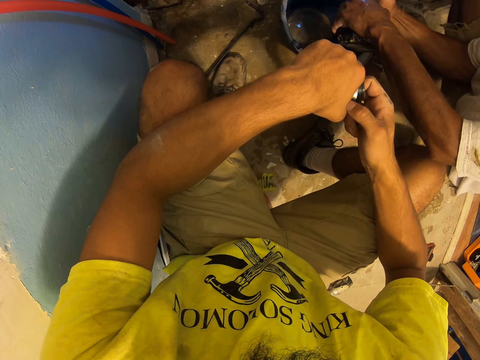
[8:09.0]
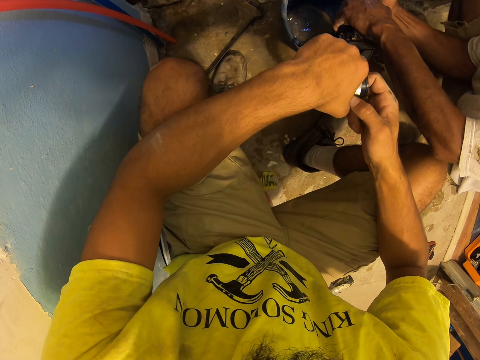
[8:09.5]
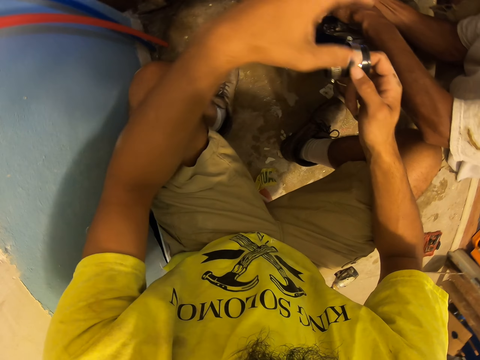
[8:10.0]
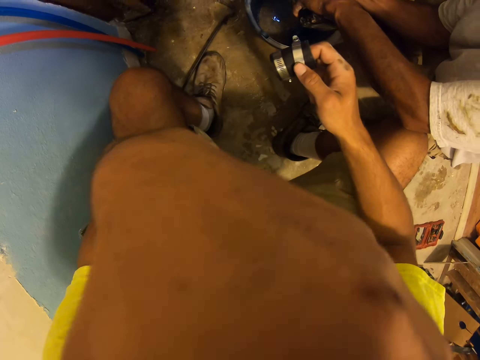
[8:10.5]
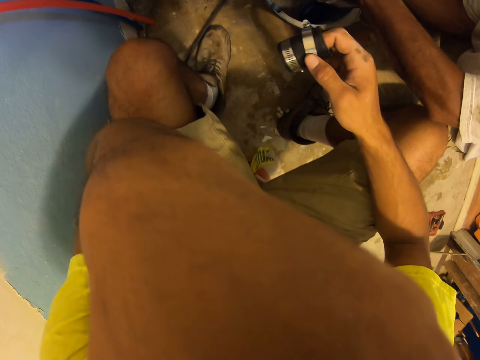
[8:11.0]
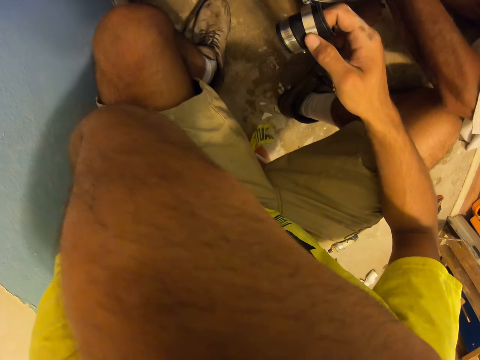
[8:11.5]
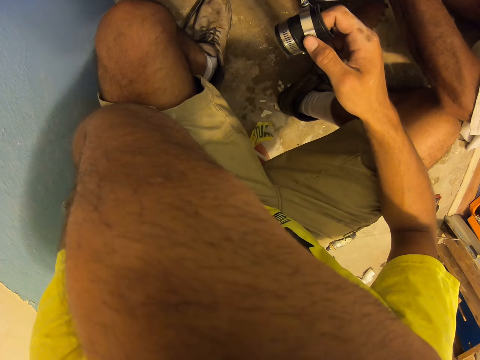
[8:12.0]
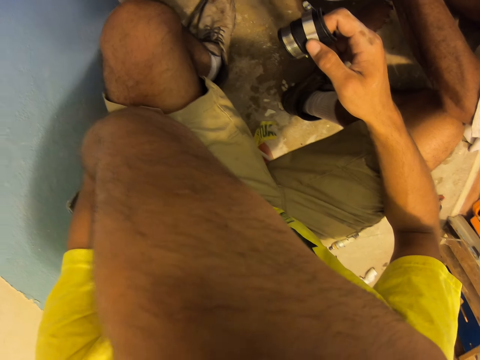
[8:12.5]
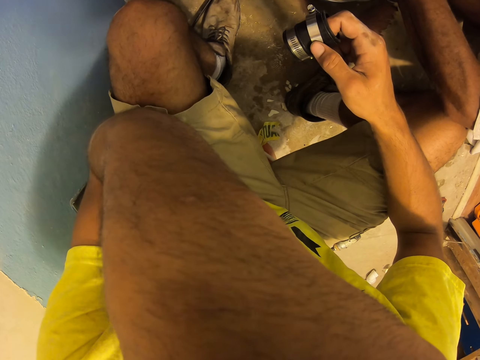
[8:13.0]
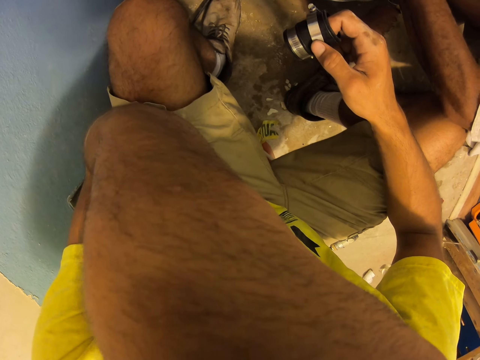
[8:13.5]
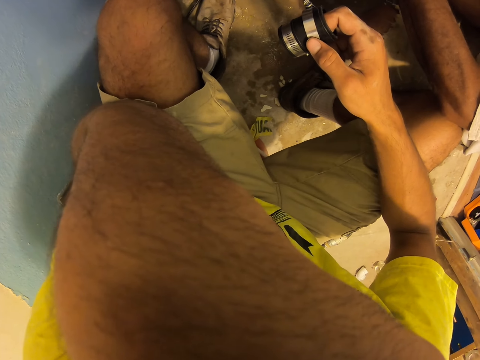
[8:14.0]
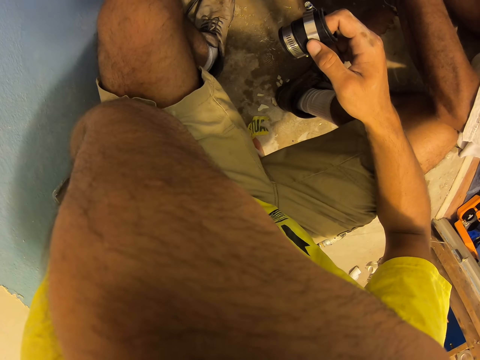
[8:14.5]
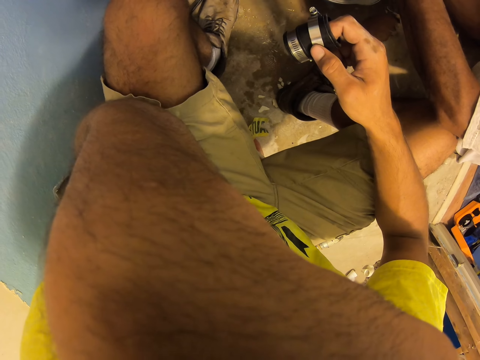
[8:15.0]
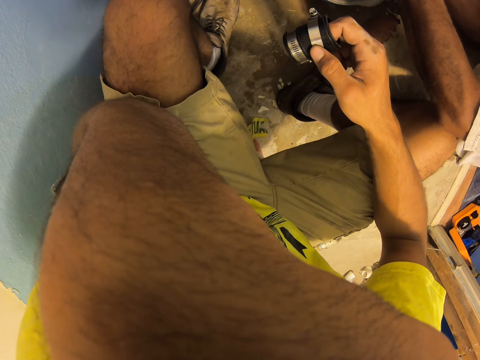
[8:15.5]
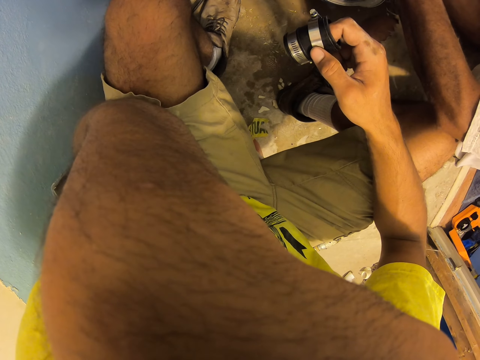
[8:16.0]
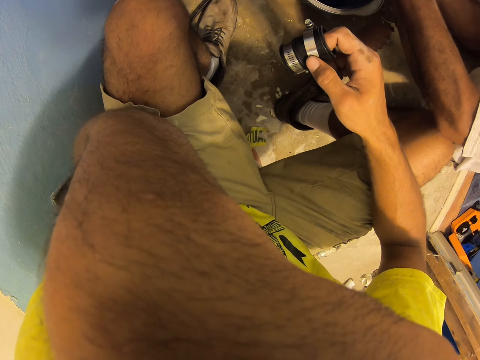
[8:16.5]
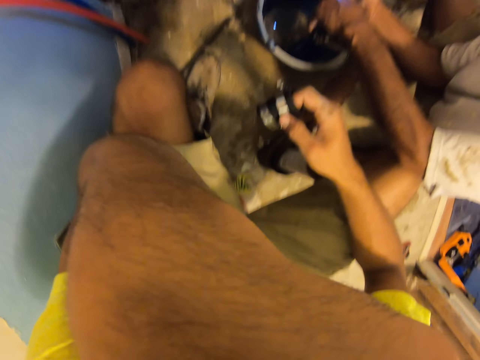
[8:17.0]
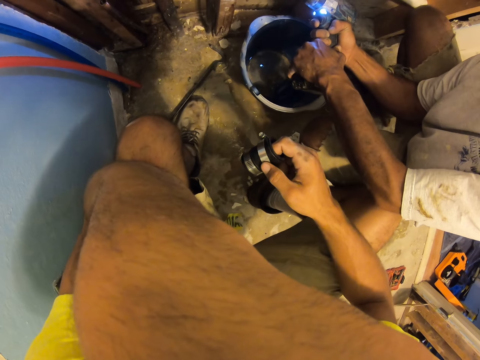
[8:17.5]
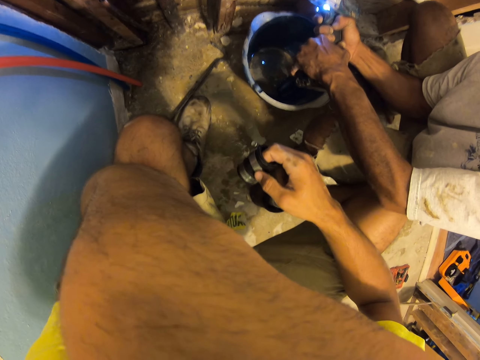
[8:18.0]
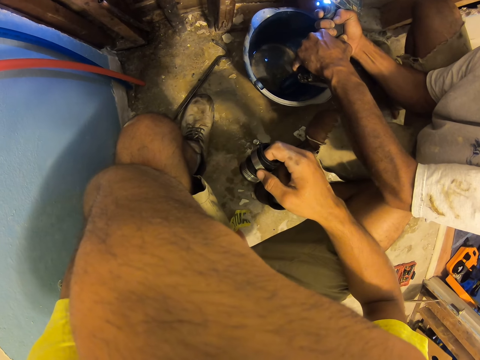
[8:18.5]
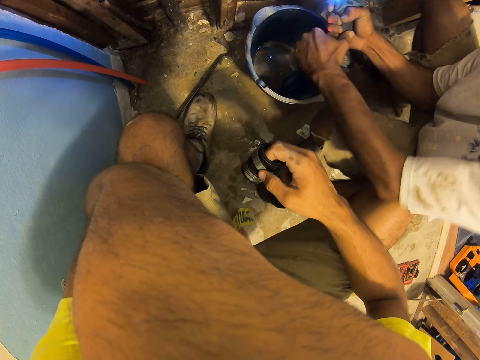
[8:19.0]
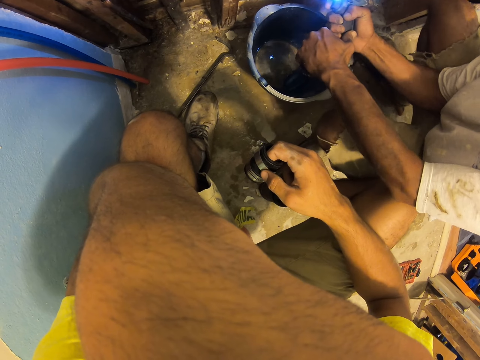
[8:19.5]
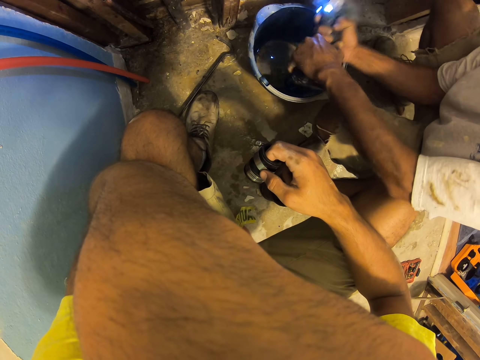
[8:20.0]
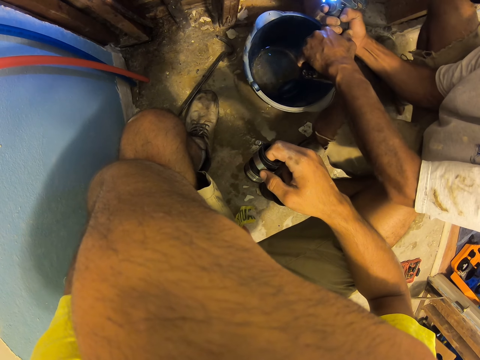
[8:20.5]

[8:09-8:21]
The camera wearer moves his hand. He touches his face. He looks around. He raises his hand.

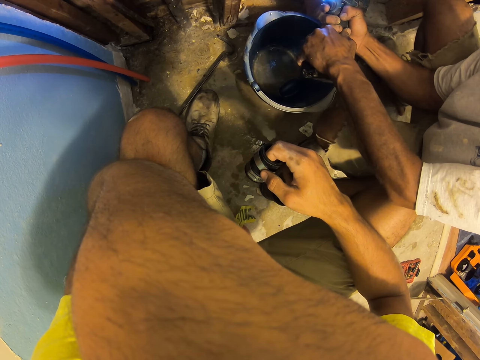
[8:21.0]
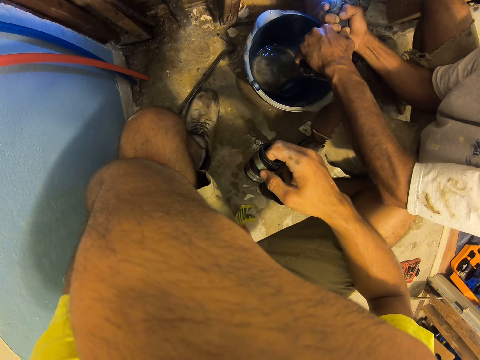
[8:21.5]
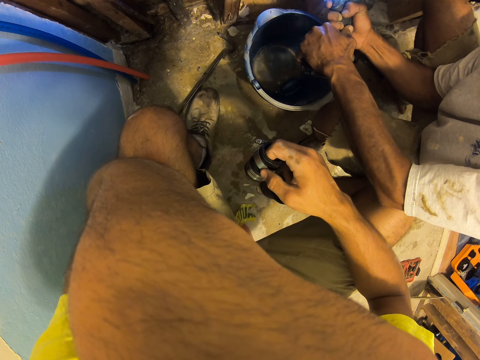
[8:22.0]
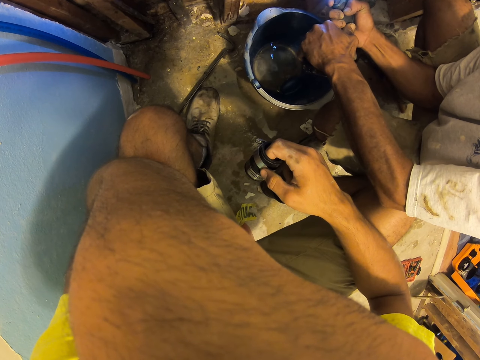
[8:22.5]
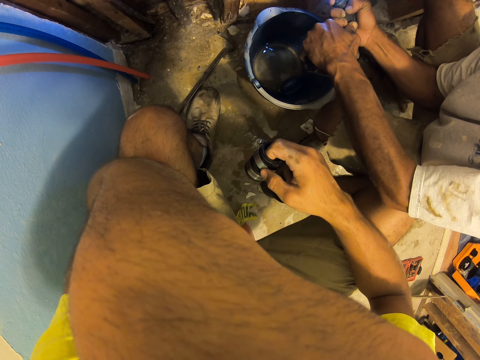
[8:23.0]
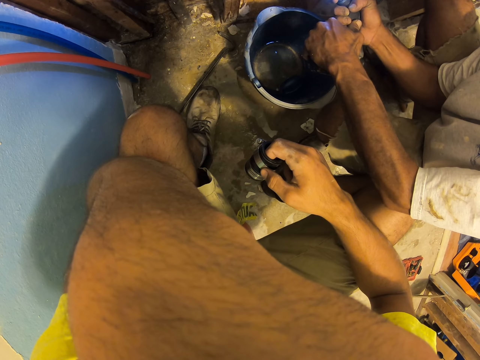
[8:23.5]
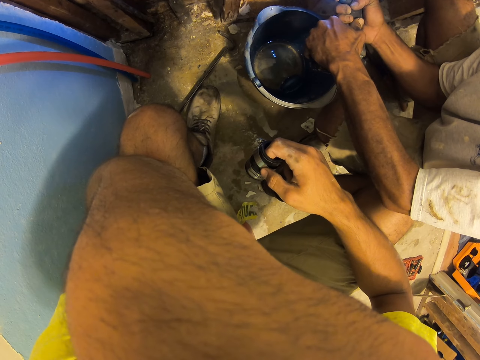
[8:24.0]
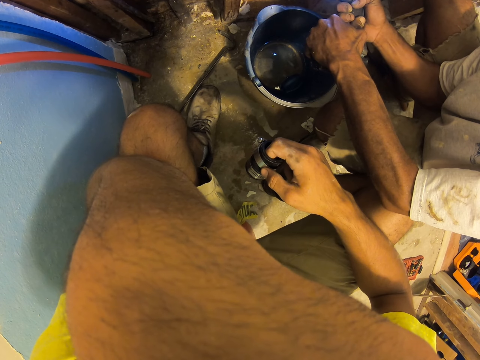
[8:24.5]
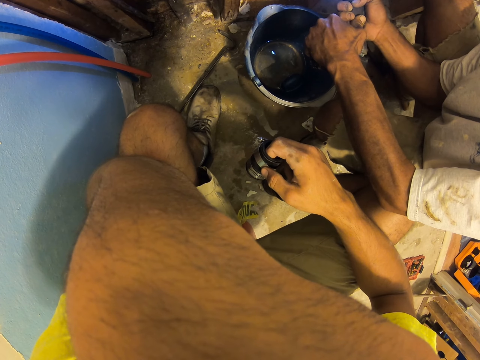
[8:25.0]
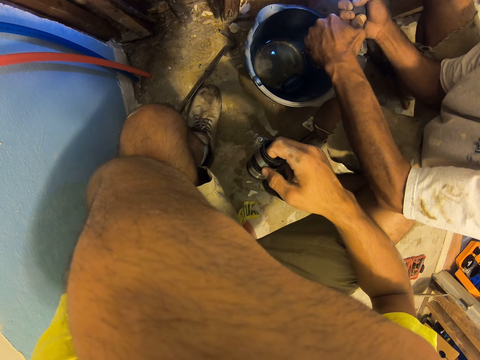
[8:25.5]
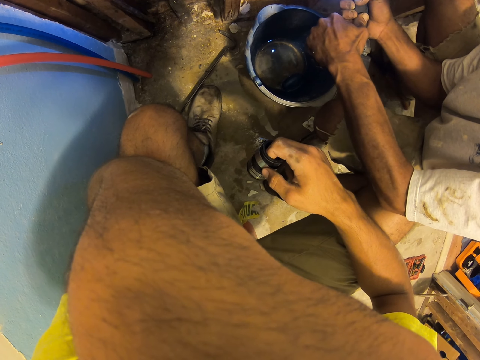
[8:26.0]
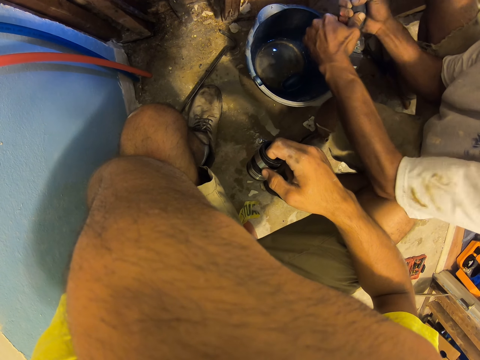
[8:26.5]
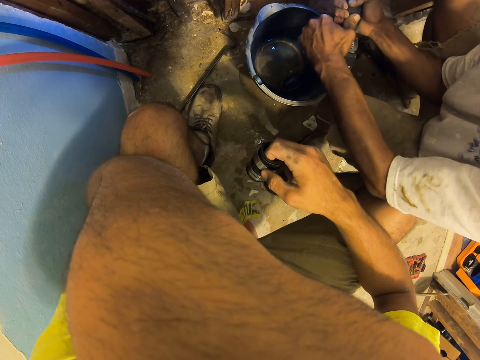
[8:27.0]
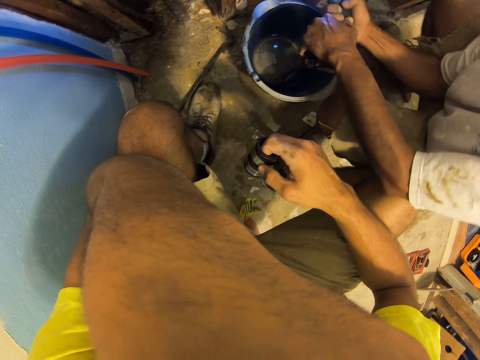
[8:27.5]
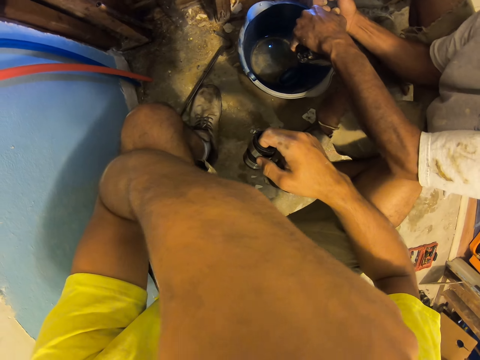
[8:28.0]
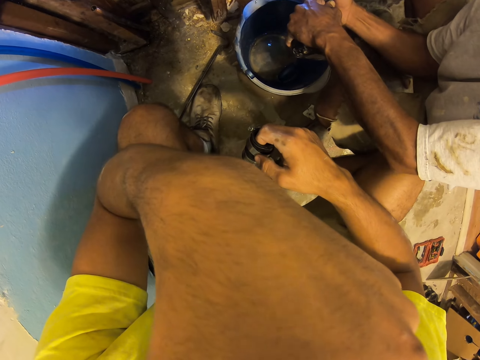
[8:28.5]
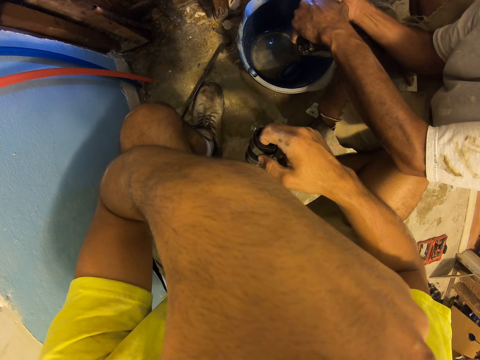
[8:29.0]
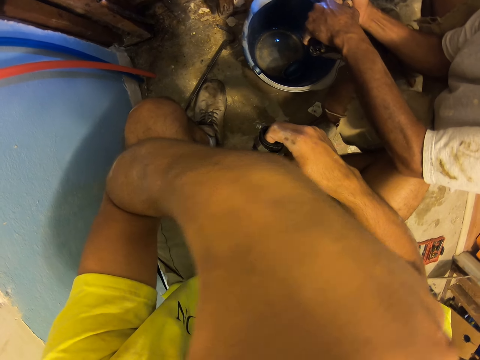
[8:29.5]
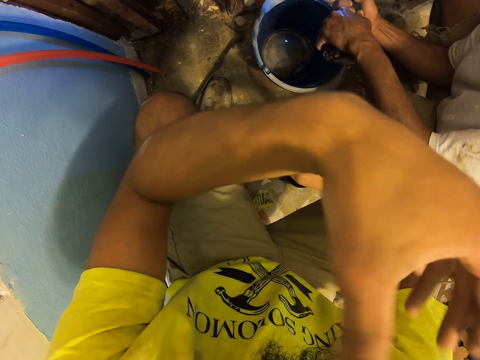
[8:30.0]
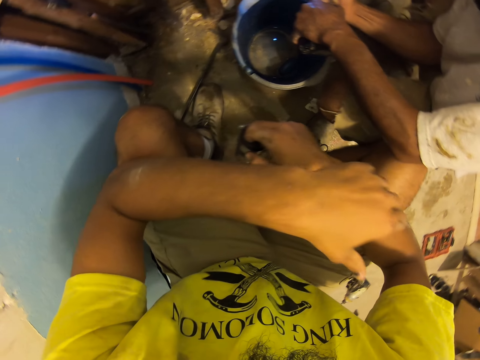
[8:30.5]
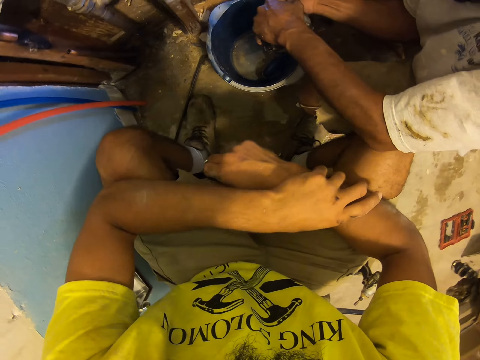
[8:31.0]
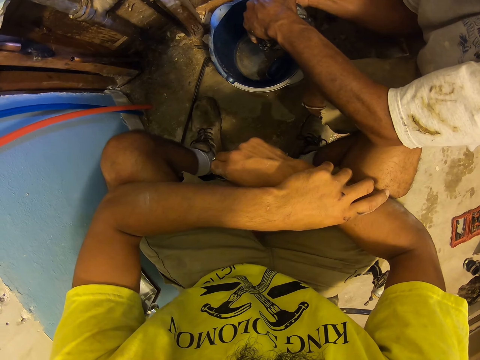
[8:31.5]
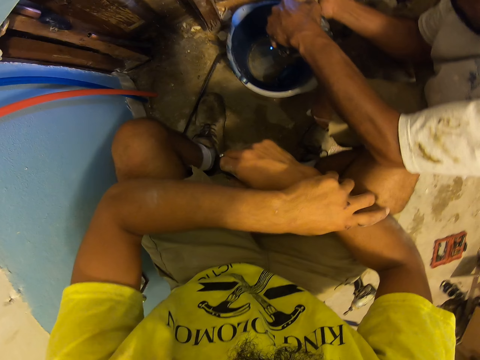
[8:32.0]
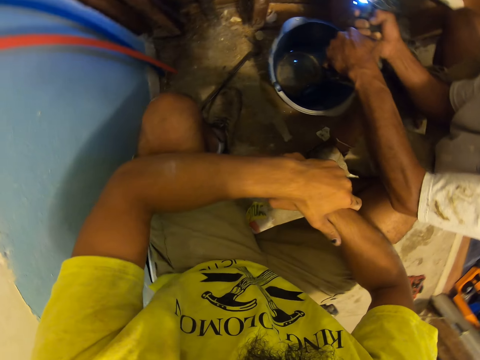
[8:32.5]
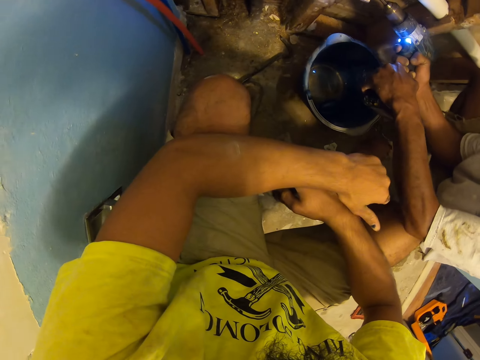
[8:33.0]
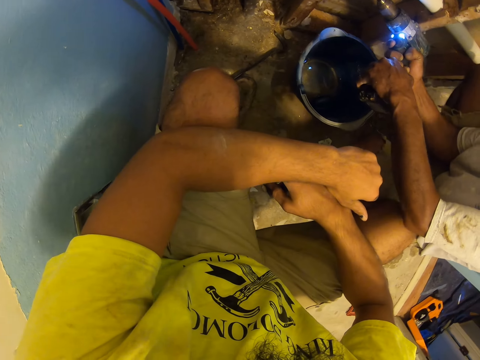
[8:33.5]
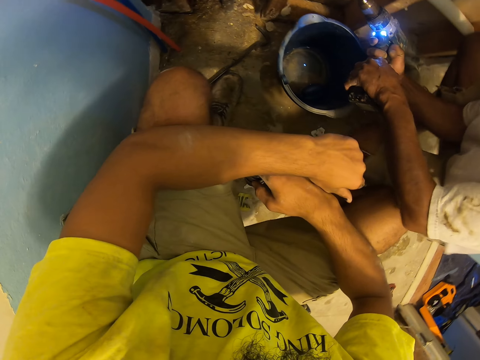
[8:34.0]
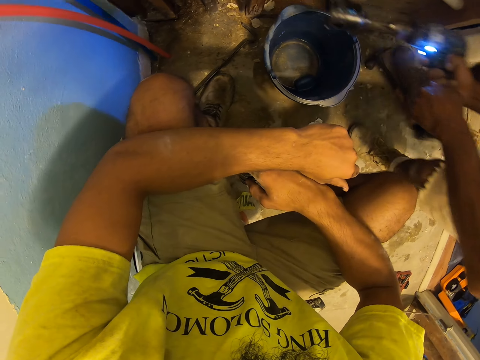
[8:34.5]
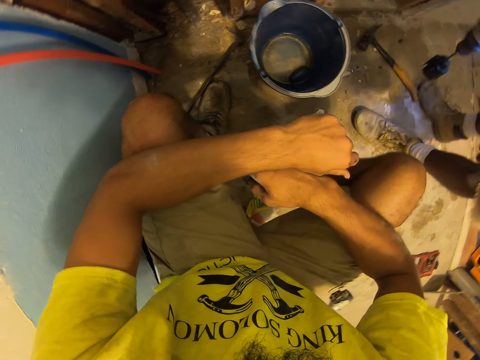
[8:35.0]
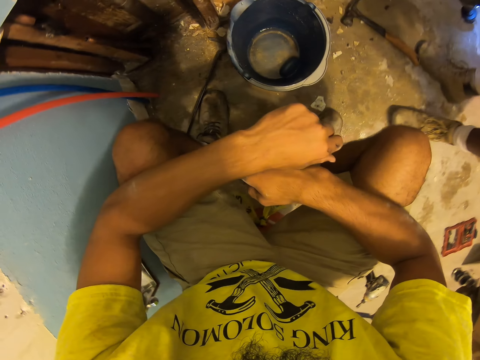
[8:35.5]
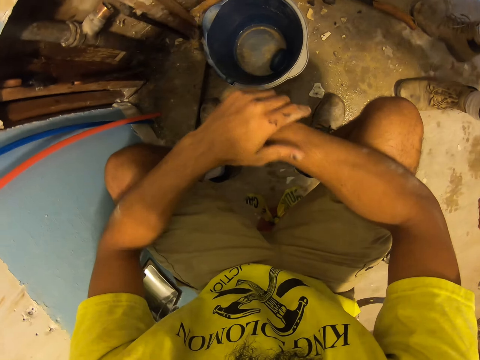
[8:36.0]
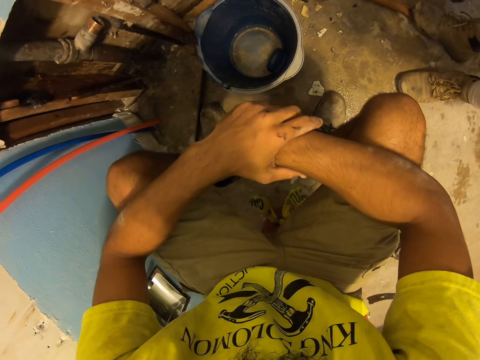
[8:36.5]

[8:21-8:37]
A man heats the pipe with a gas gun. The camera wearer moves his hand. He drops his hand. He looks around. The man stands up. The man adjusts the pipe with the gas gun, moves around, and removes the gas gun from the pipe.
